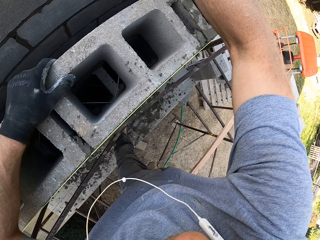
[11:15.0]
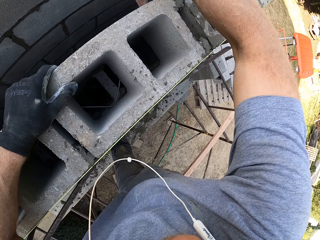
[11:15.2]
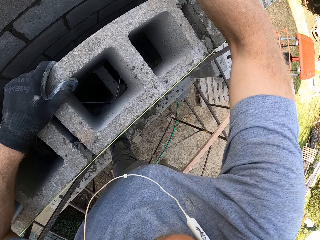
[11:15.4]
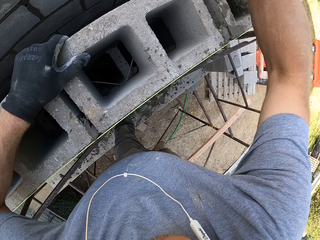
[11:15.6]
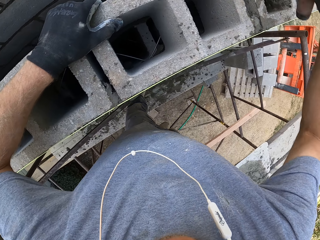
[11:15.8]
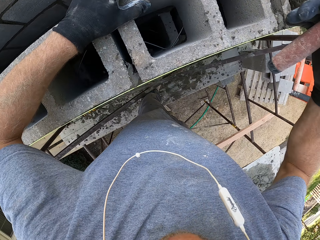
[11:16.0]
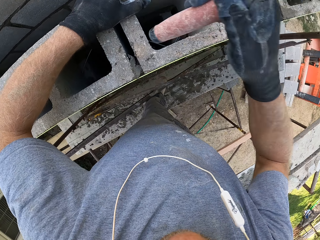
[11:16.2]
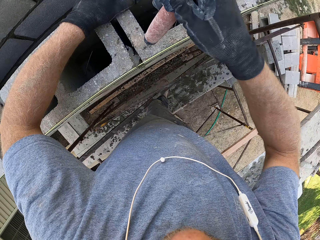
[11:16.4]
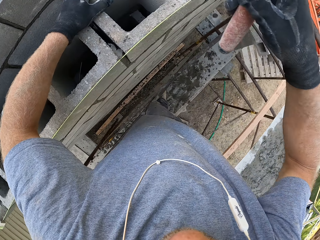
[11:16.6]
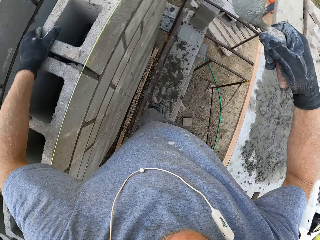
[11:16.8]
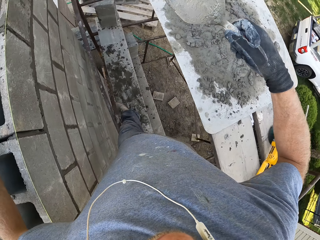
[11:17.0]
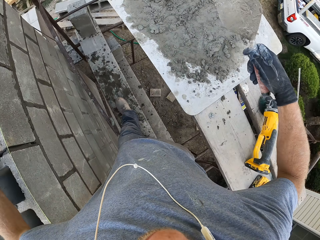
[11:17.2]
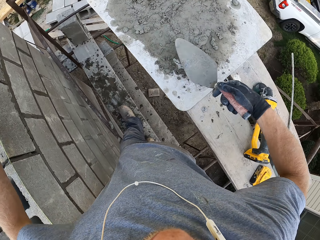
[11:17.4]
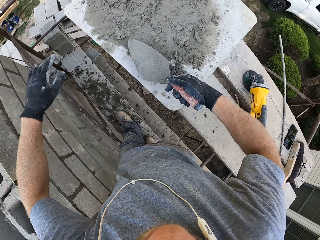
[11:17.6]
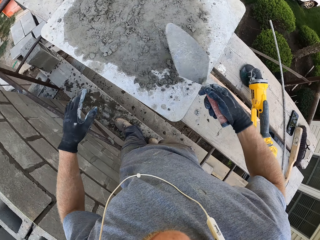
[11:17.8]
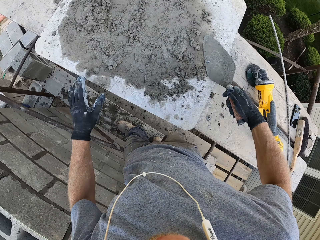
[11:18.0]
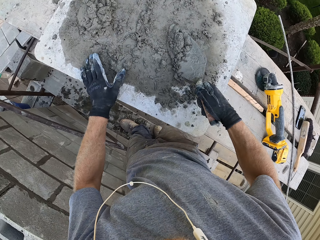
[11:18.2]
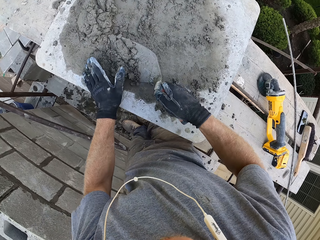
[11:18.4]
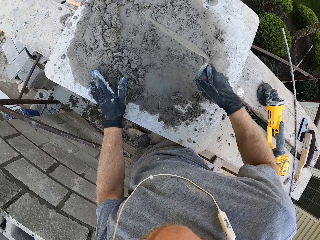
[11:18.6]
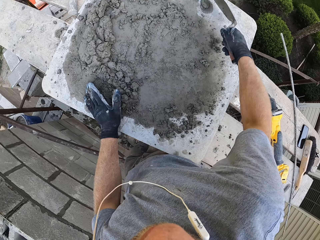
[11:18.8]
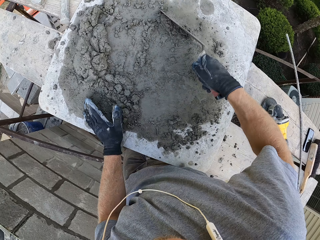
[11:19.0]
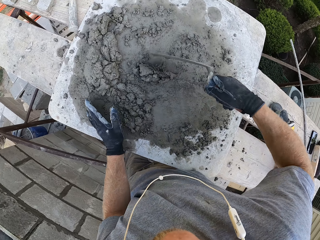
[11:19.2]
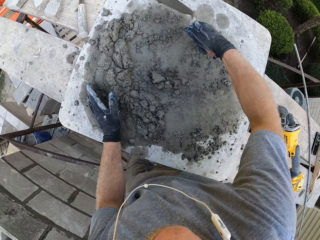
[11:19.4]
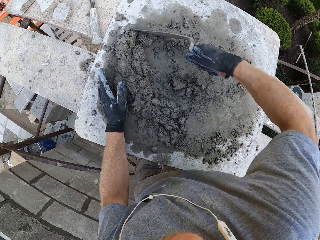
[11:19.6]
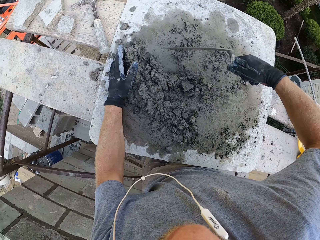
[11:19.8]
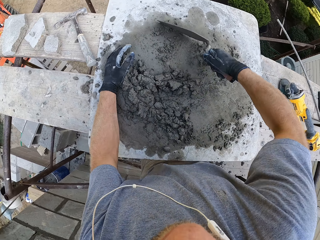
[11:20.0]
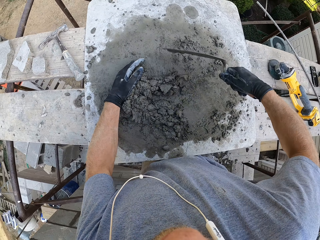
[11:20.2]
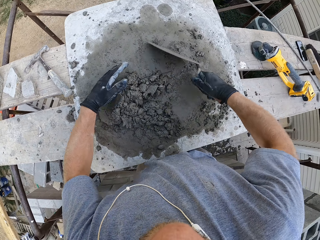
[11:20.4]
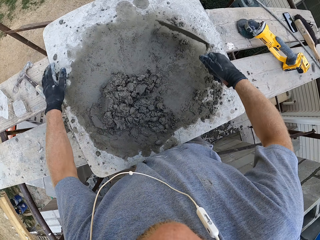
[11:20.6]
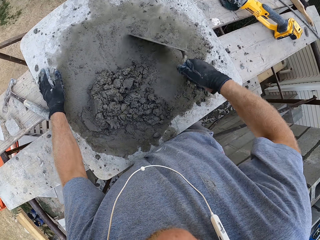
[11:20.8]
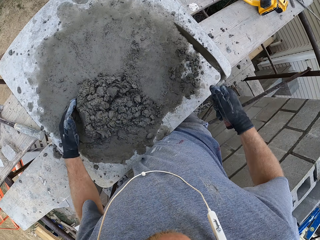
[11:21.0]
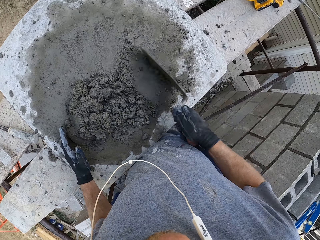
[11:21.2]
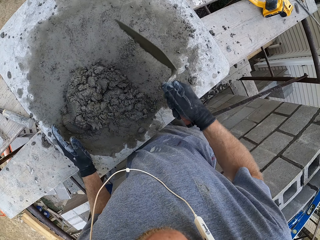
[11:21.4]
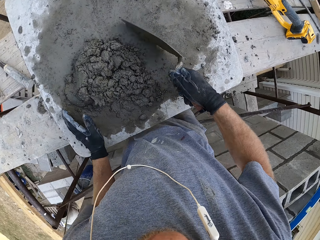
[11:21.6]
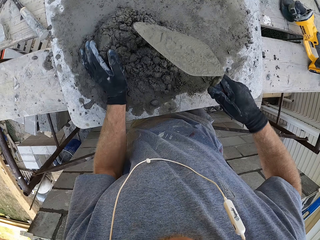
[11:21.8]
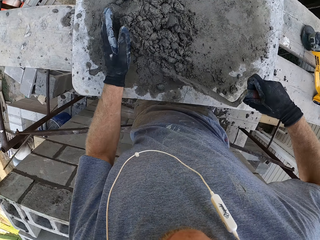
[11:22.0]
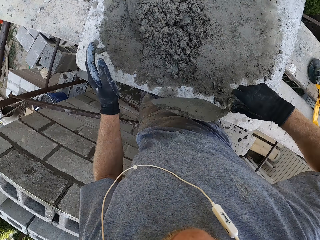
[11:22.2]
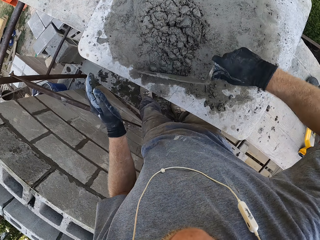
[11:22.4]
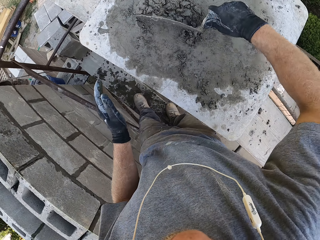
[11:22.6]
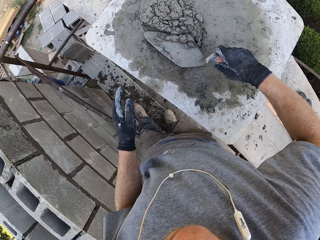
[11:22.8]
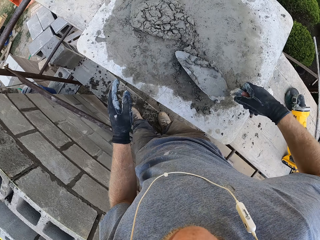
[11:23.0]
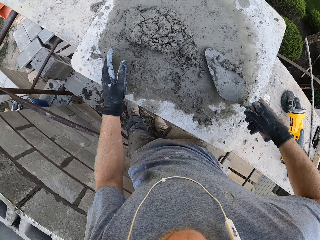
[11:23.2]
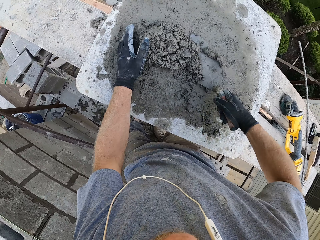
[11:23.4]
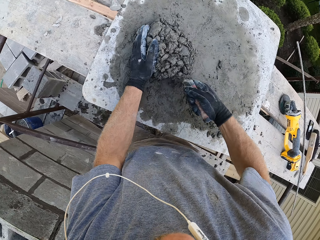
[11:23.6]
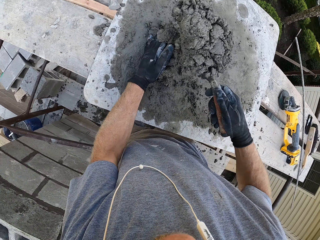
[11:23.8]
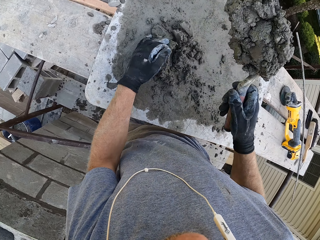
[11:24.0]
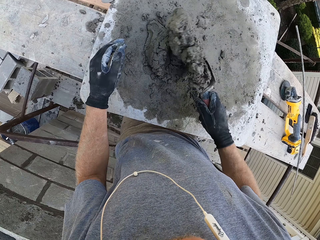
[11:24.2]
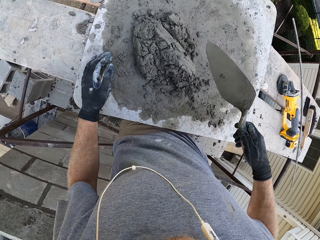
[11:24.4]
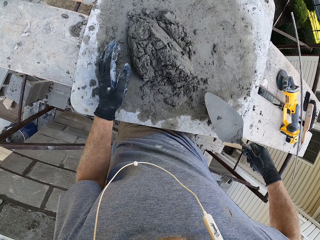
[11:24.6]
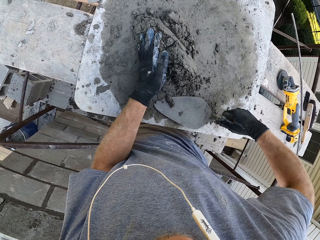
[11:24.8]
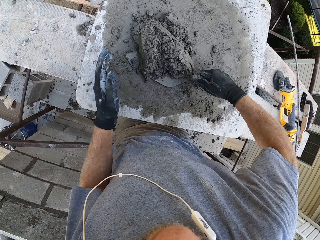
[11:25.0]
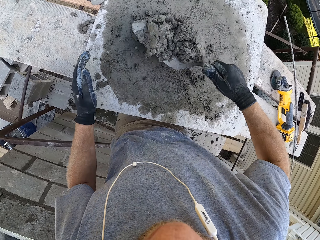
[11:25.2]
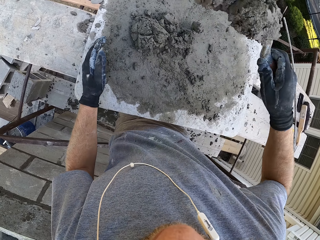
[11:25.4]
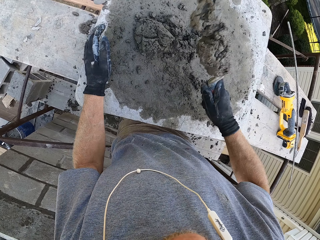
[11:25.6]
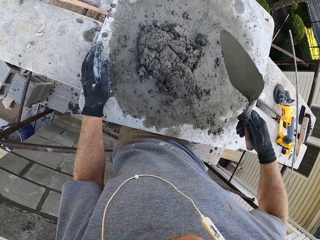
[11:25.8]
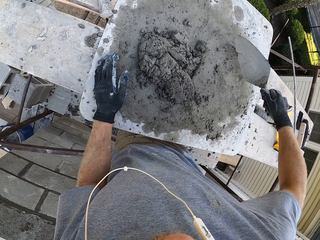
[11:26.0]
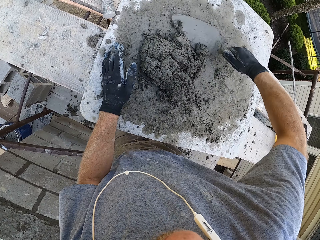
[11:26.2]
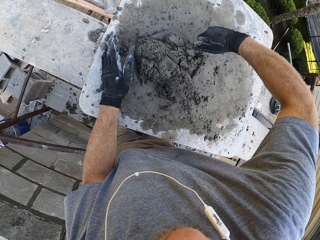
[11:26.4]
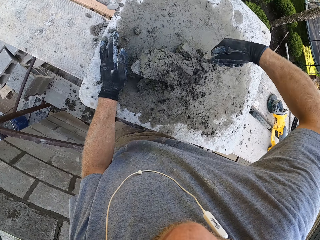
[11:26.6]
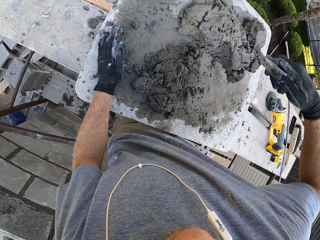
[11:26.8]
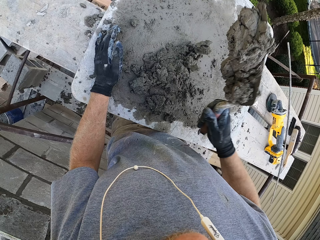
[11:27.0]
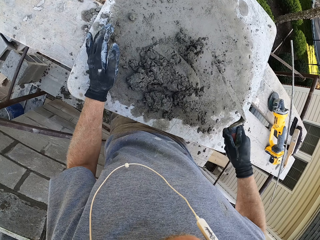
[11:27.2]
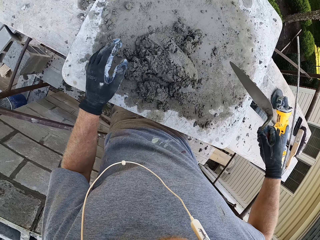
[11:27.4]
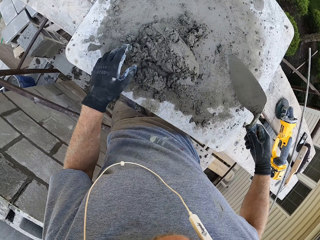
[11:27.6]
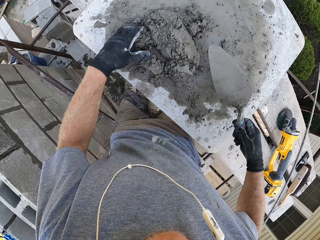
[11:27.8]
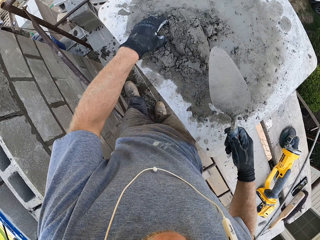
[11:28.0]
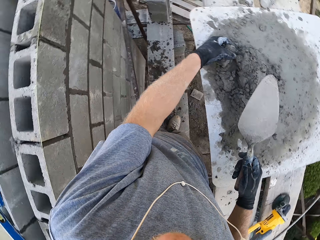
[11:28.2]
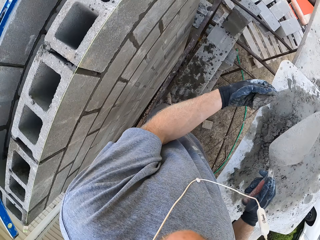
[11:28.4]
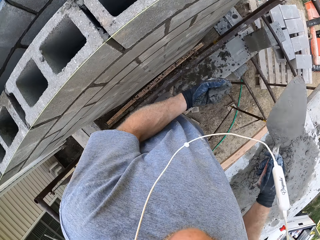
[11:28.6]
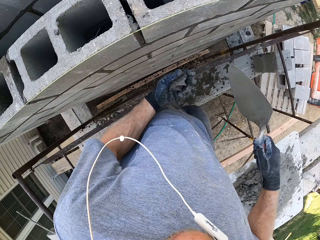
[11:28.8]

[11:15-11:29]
The camera wearer hits the brick with the scoop. They mix concrete sand on a pallet. They turn the cement mix with the scoop. They scrape the cement mix together. They scrape the cement mix together again. They turn the cement mix with the scoop. They turn the cement mix with the scoop again.

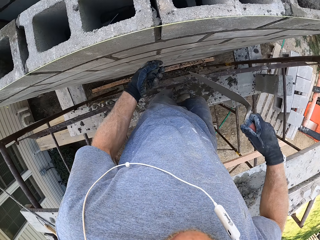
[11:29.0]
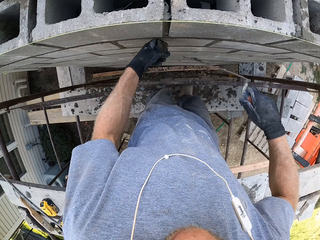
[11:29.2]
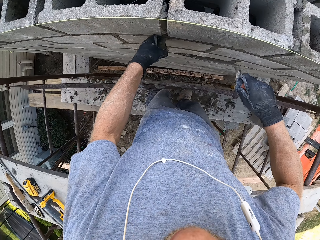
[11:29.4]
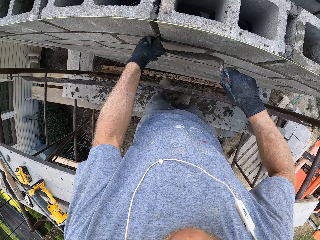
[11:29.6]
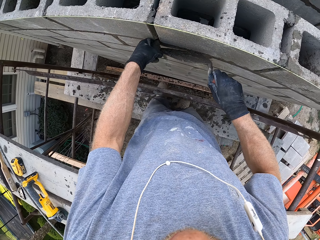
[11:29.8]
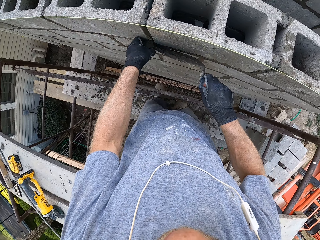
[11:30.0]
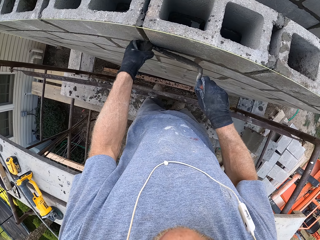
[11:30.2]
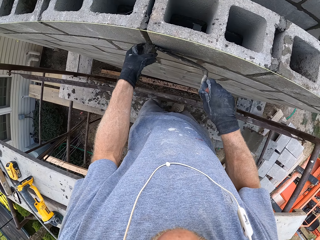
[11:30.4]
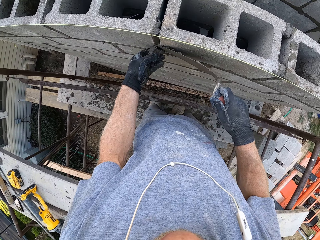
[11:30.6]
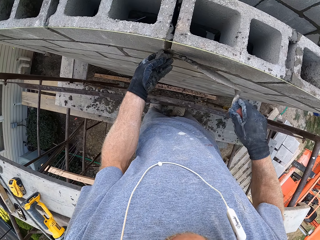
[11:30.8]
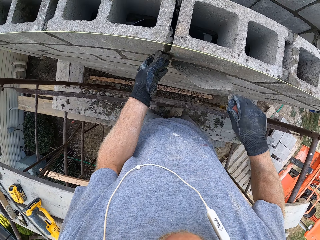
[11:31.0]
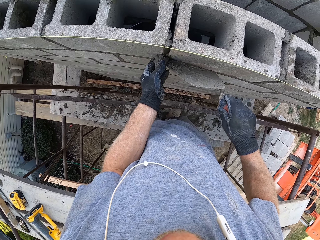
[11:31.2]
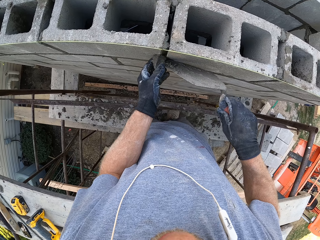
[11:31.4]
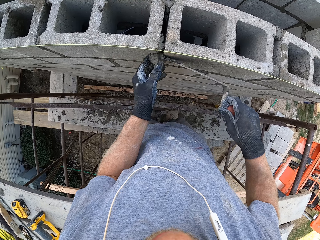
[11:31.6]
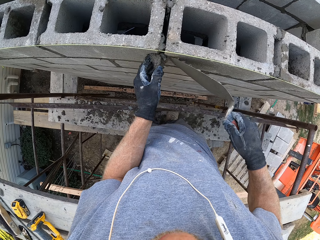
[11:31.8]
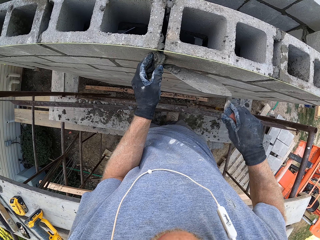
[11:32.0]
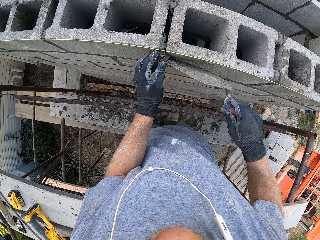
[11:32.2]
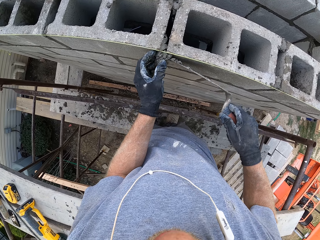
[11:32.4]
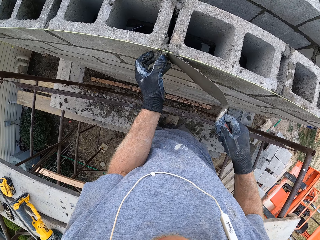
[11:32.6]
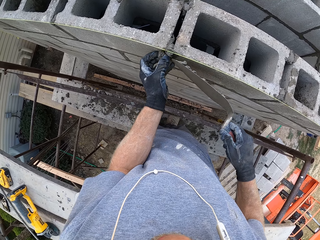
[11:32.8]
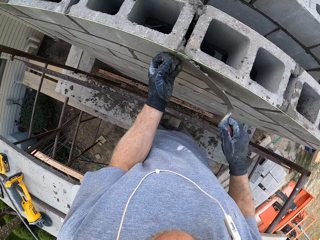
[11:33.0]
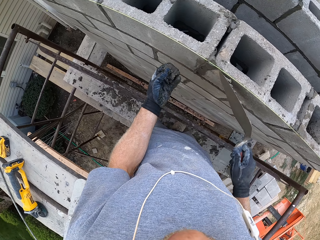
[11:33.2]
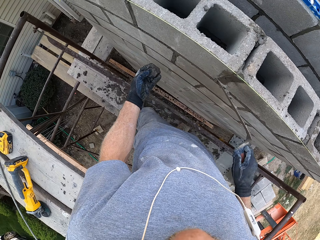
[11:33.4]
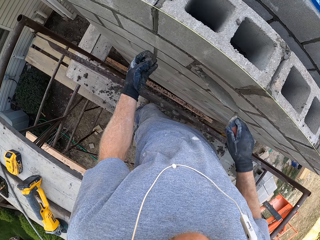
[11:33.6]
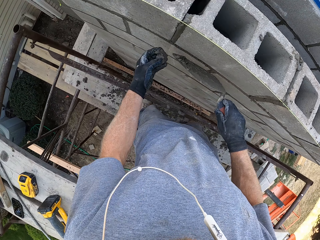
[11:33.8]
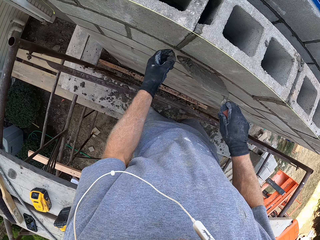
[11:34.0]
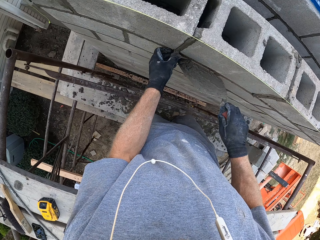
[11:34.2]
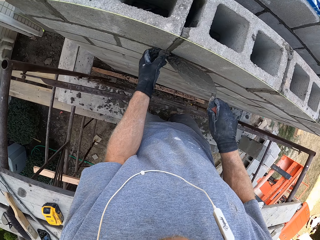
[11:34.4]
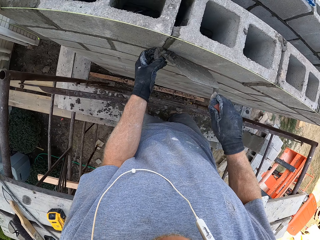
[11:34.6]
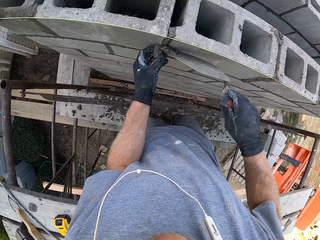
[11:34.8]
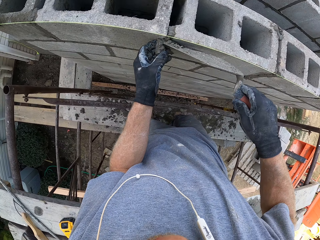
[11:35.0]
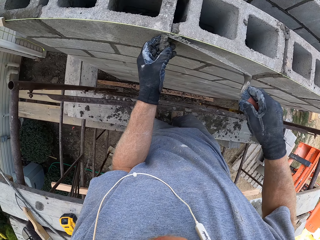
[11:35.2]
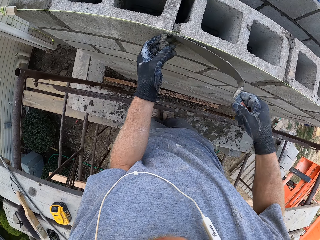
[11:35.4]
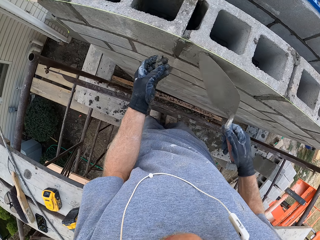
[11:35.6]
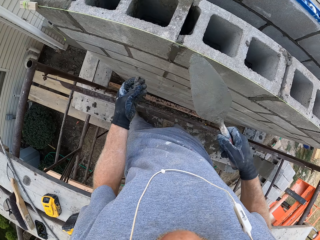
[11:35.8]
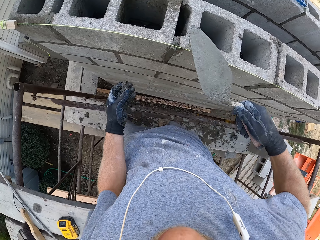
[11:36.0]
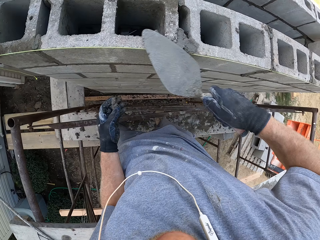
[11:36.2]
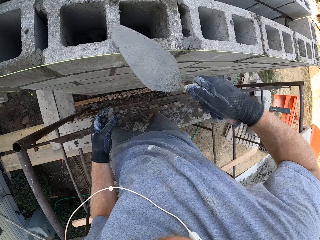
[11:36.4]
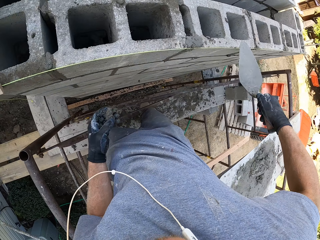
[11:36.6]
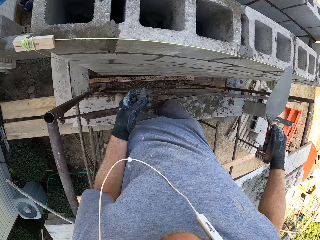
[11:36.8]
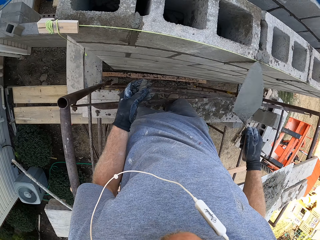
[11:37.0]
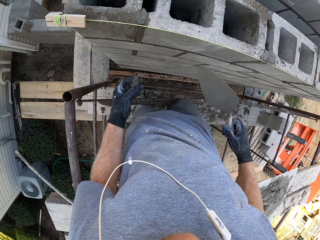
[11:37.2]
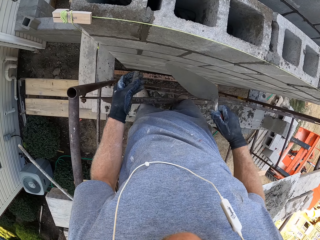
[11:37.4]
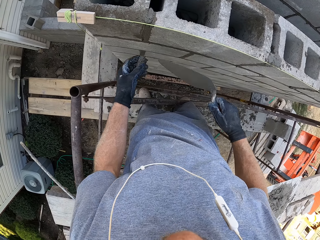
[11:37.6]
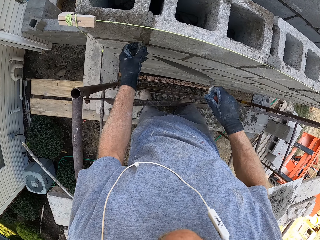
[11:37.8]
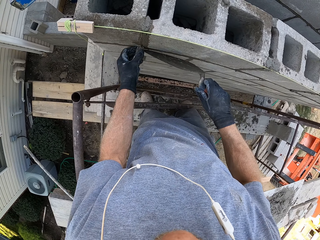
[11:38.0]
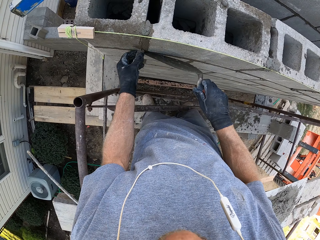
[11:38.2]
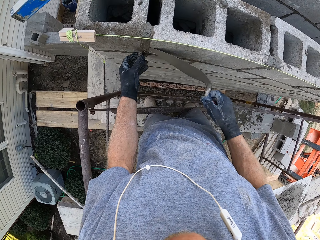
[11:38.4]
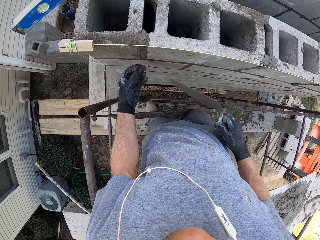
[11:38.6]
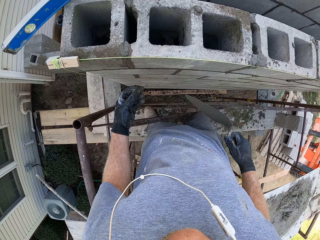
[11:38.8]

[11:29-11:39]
The camera wearer turns to the wall. They add concrete on the brick walls. They pick the cement mix with the left hand. They smear the cement mix on the brick. They hold the cement mix with the left hand. They smear the cement mix on the brick.
